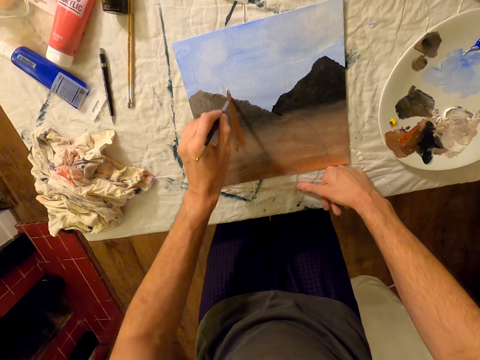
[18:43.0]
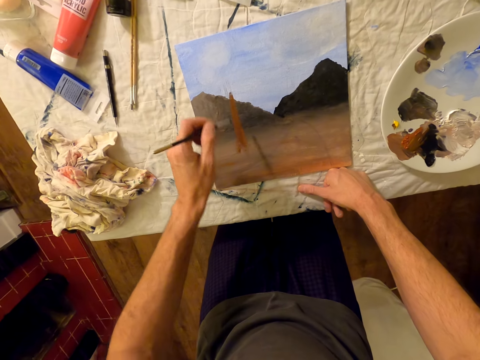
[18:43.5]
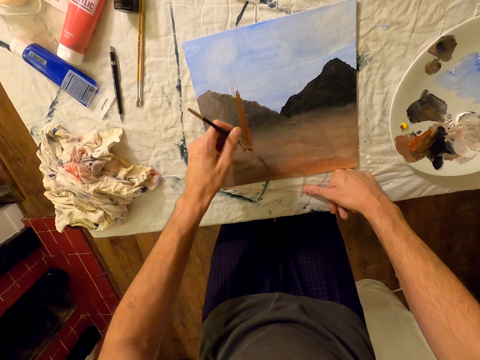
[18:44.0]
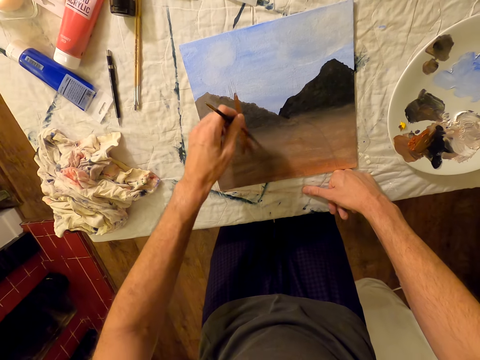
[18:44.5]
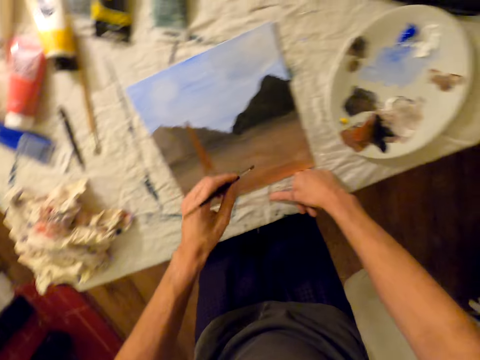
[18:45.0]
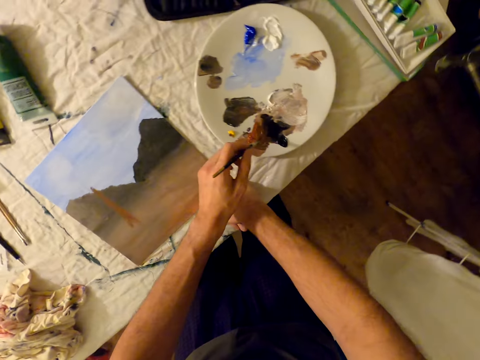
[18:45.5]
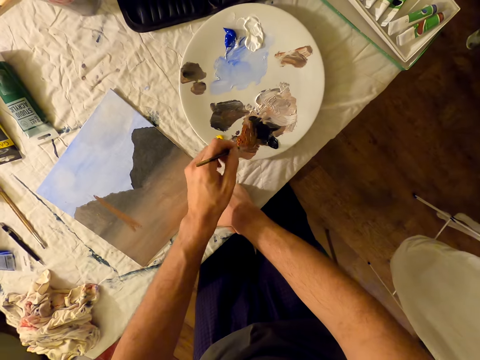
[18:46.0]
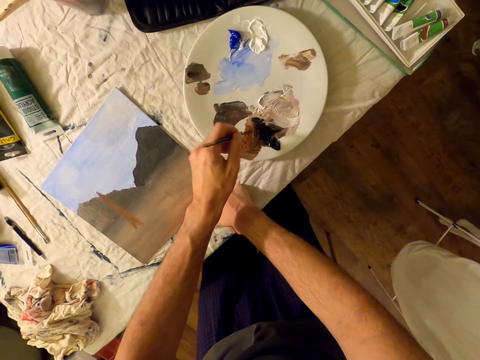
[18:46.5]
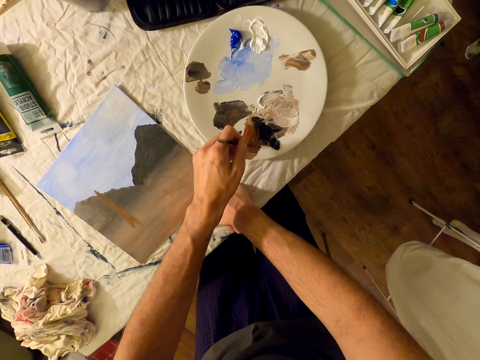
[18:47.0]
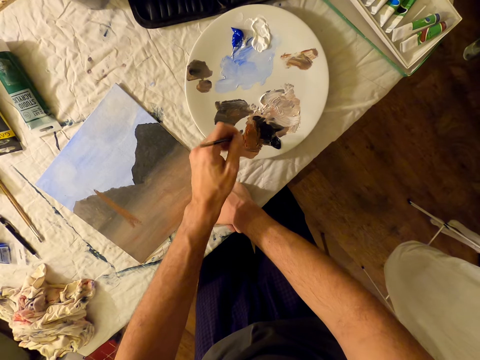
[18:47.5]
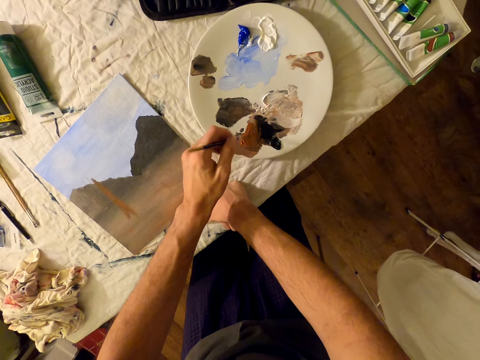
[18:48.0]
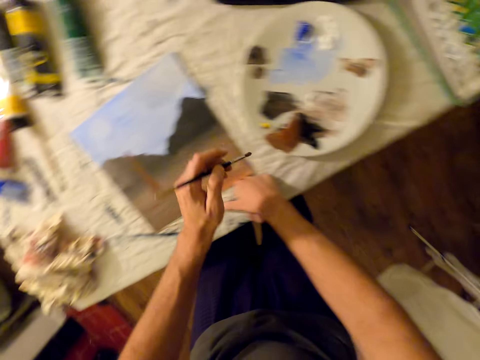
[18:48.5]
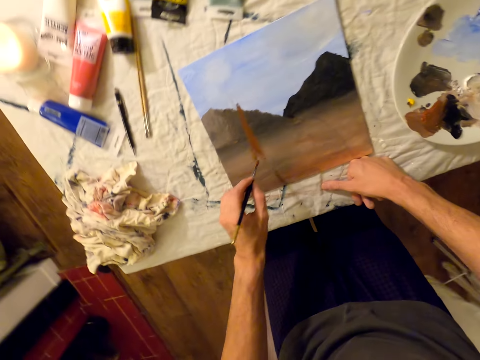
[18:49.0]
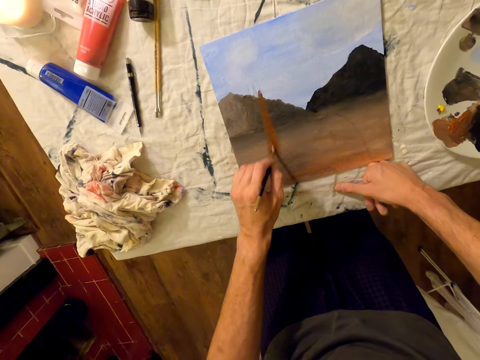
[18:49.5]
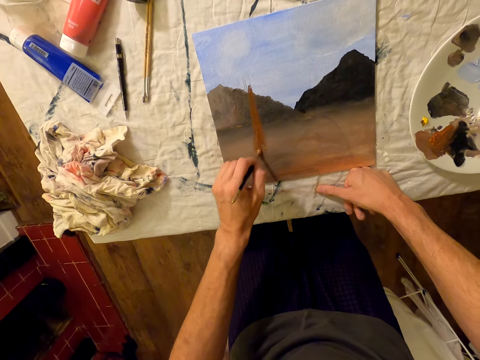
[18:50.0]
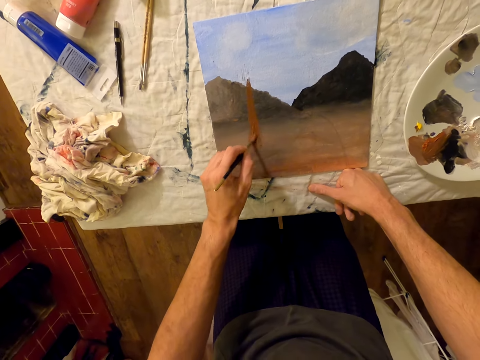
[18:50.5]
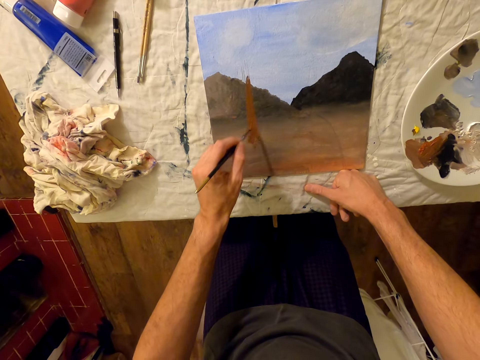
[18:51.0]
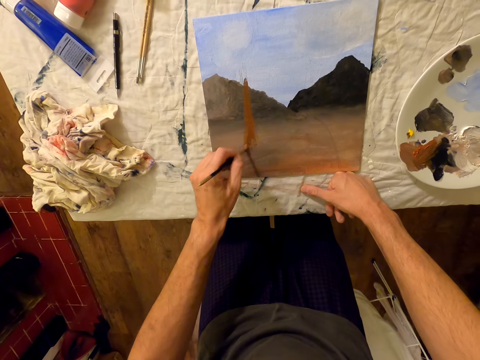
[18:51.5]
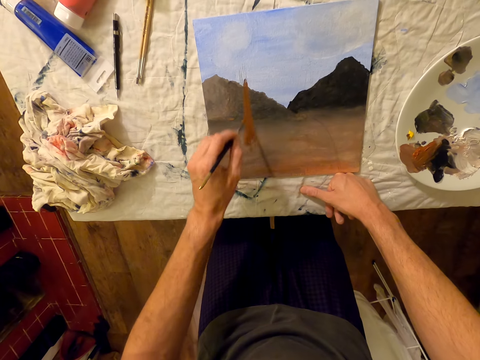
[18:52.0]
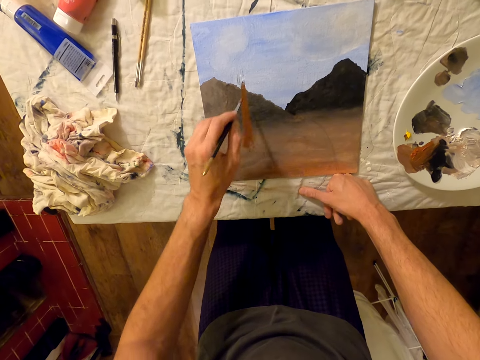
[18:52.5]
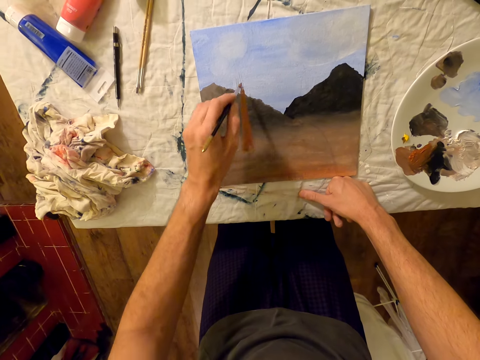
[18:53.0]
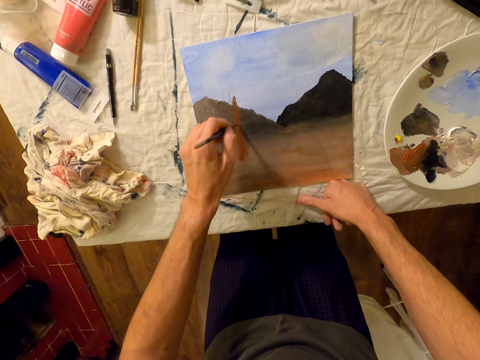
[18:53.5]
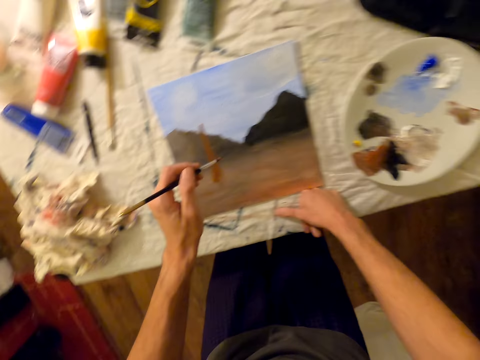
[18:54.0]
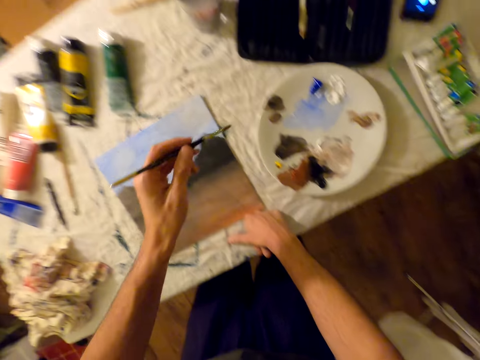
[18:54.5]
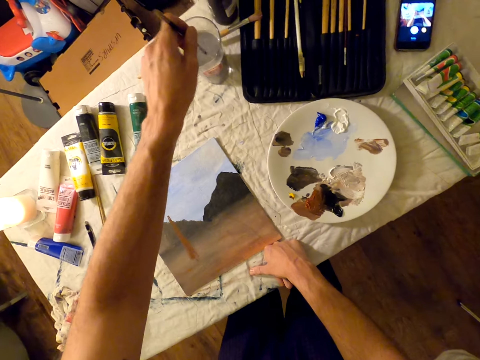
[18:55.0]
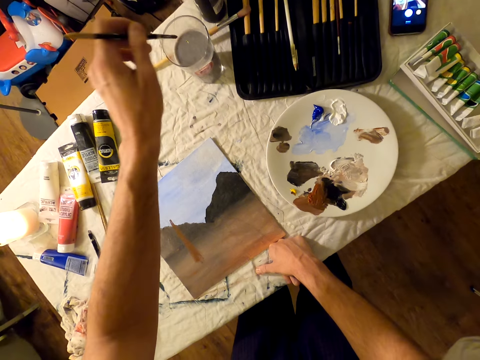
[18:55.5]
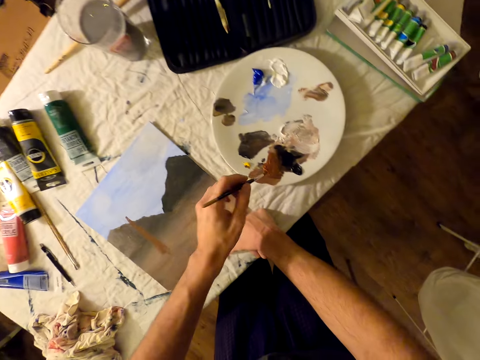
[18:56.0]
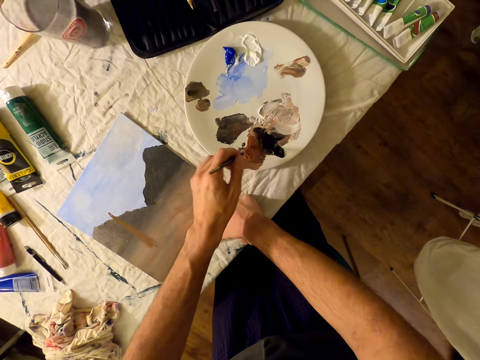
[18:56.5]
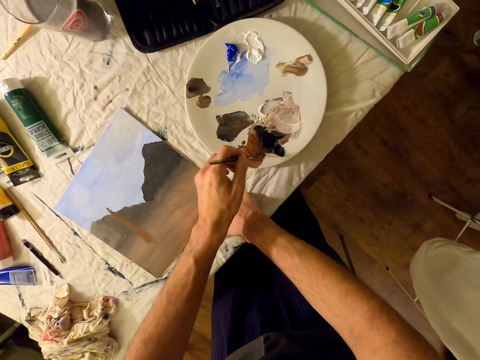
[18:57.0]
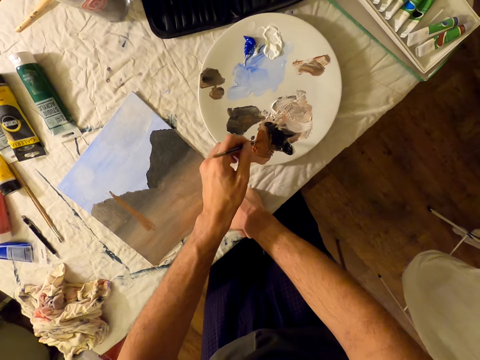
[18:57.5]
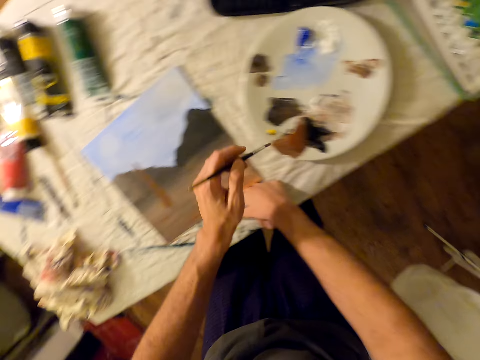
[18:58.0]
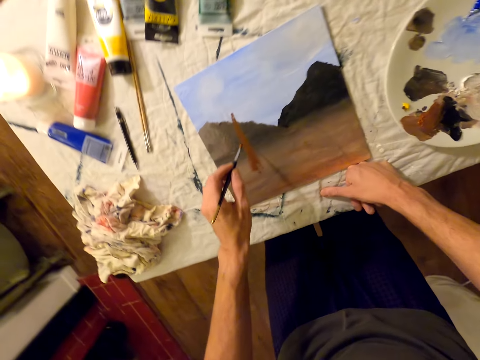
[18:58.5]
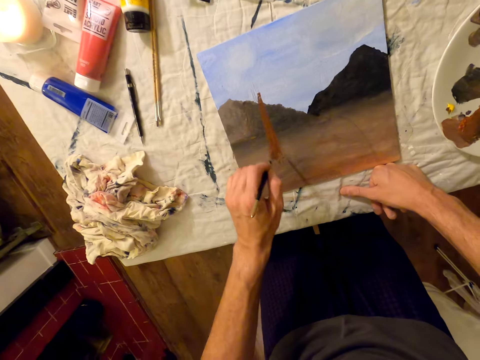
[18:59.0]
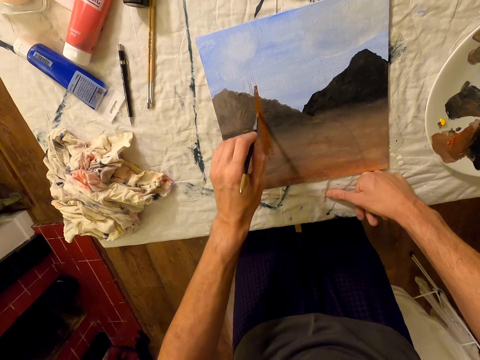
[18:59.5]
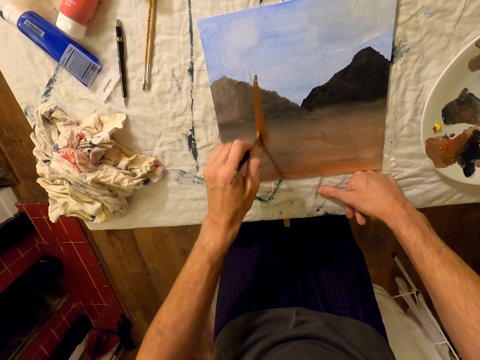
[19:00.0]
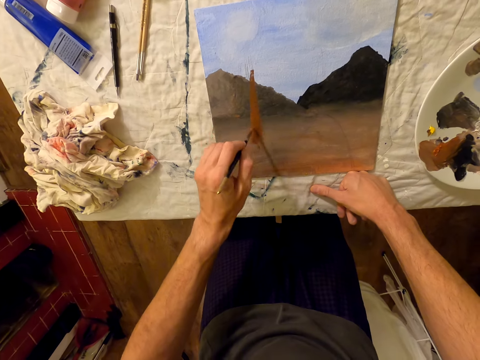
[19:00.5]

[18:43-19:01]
The camera wearer picks the color from the plate with a brush. They paint the painting on the board with the brush. They dip the brush in the water. They pick the color from the plate with the brush. They paint the painting on the board with the brush.

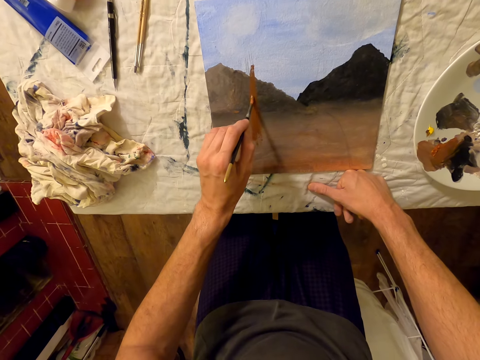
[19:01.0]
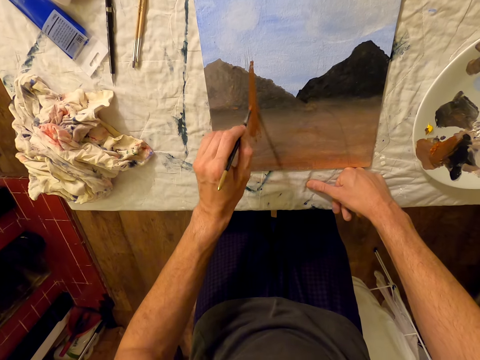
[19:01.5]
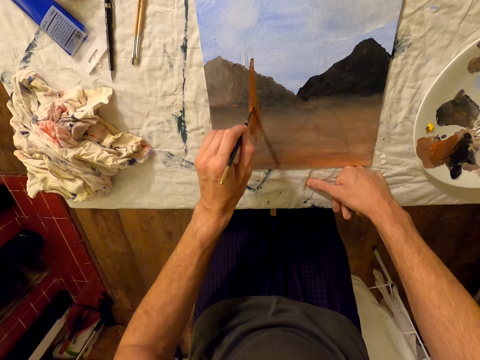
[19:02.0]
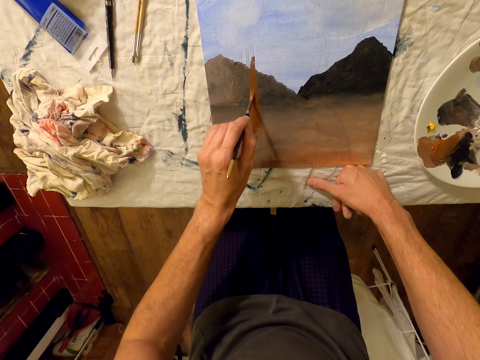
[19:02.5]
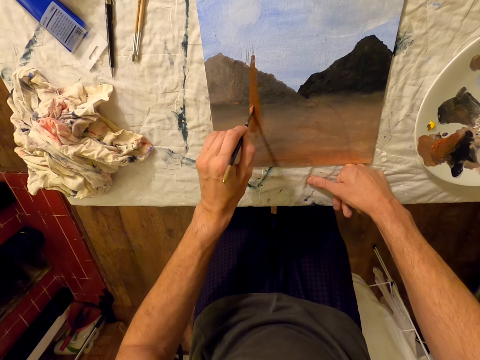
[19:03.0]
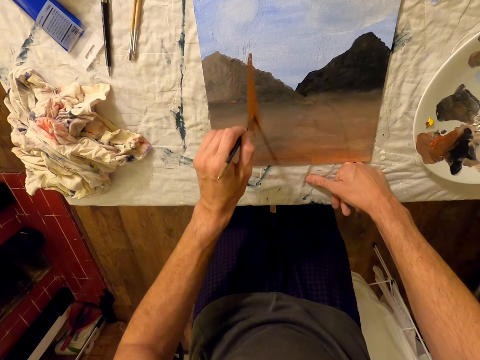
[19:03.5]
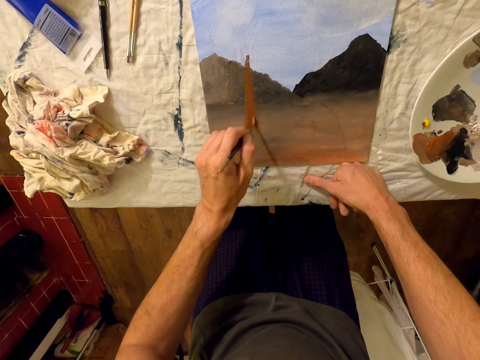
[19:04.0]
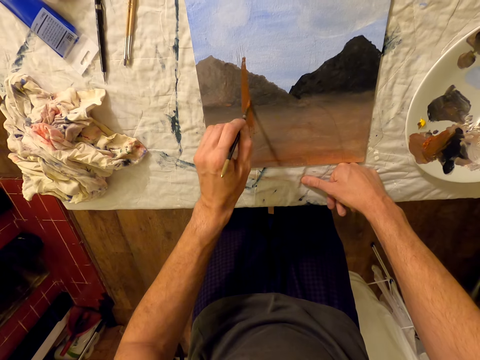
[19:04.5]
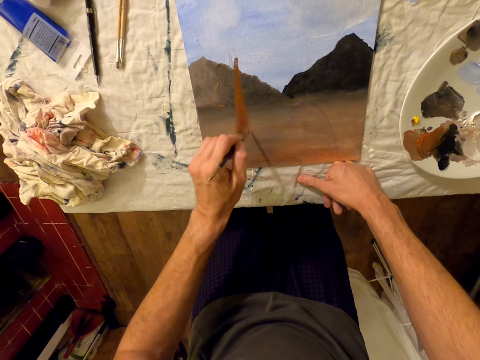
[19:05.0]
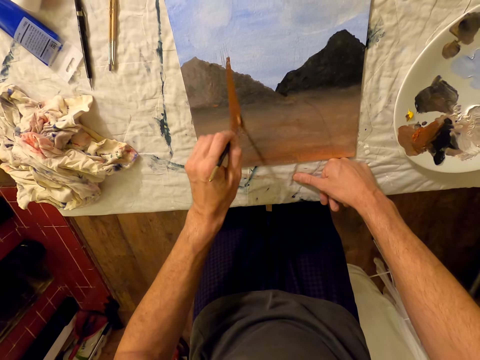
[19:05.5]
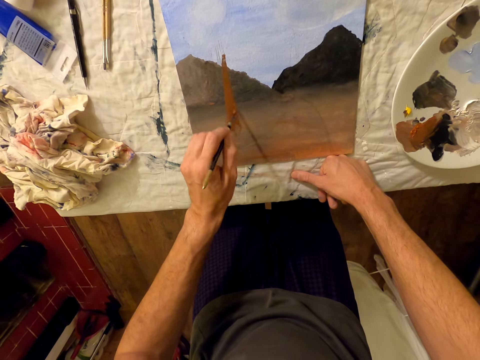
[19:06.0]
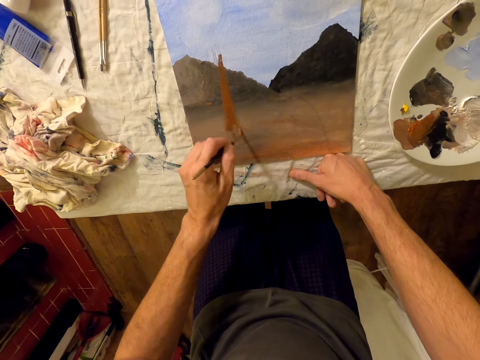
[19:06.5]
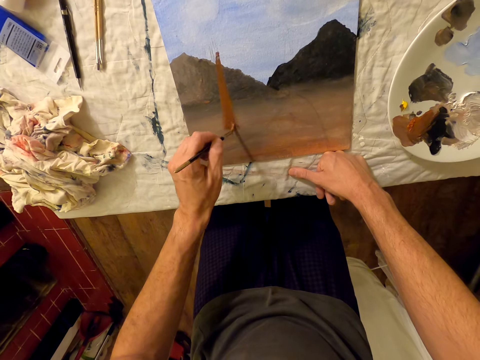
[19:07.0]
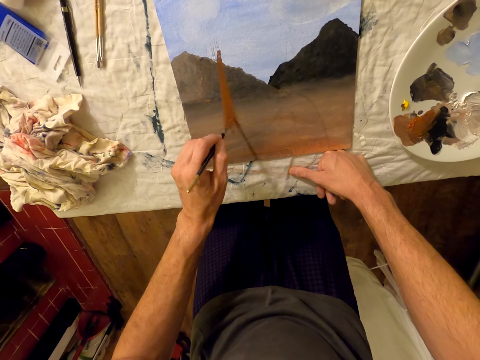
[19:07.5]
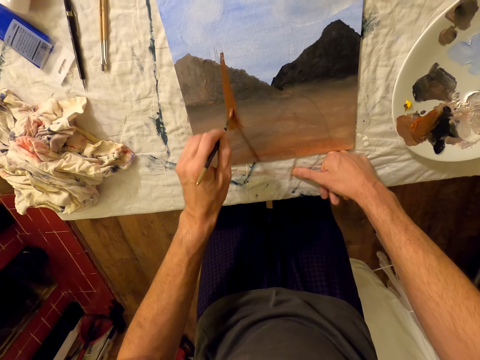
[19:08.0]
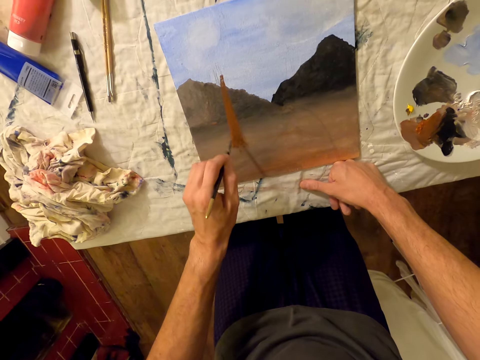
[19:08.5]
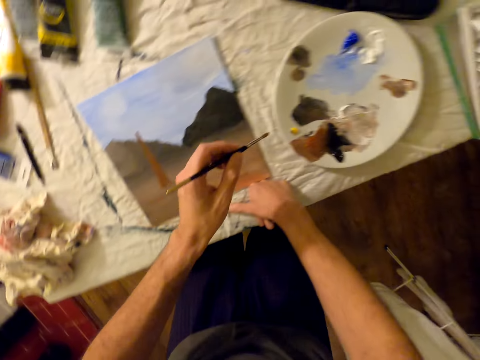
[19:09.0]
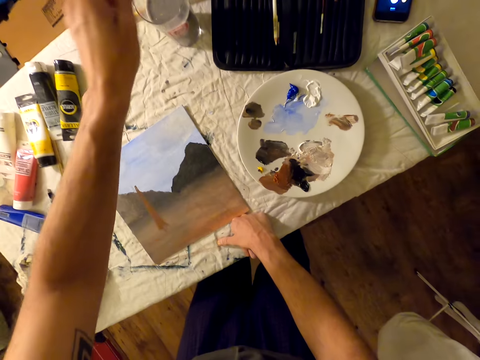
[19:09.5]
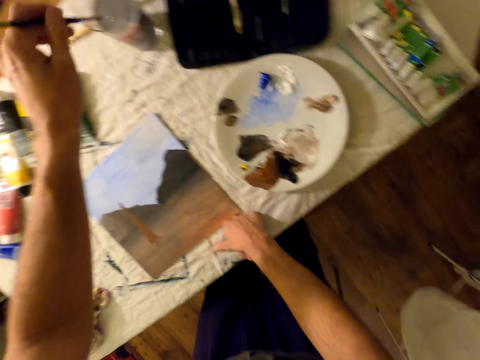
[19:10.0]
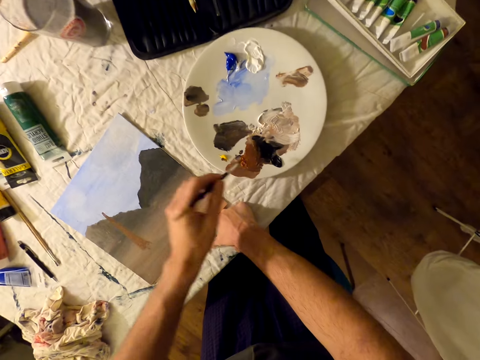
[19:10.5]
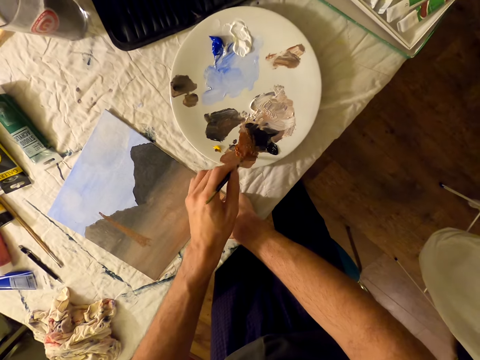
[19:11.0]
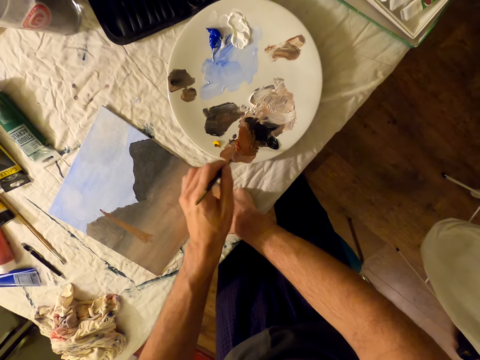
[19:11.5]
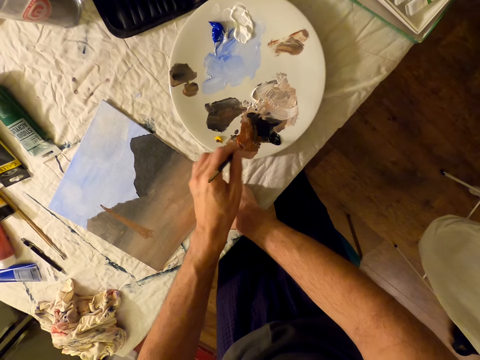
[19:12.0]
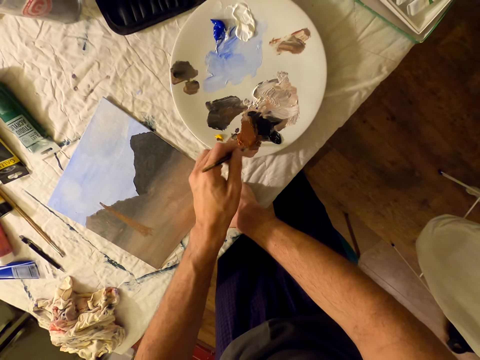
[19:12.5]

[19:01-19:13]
The camera wearer dips the brush in the water. They pick the color from the plate with the brush.
